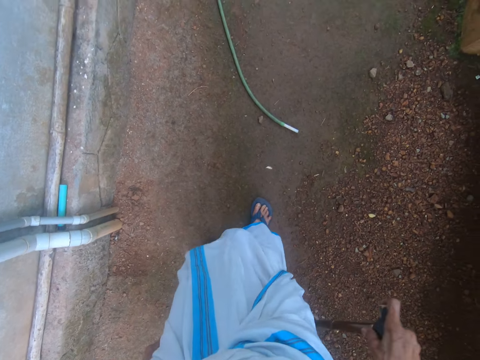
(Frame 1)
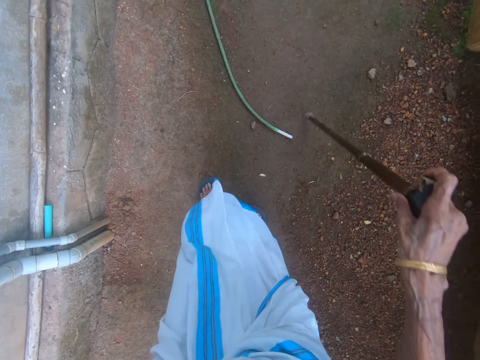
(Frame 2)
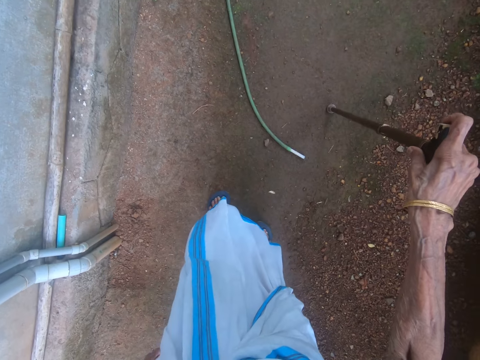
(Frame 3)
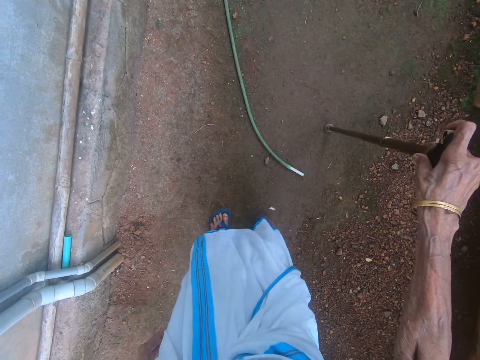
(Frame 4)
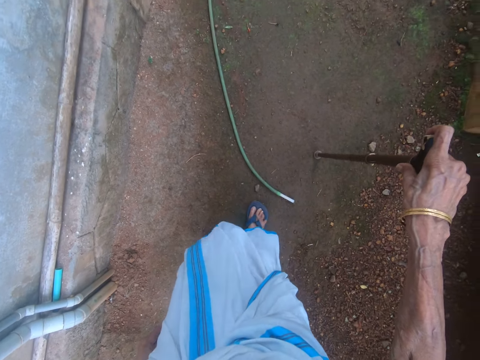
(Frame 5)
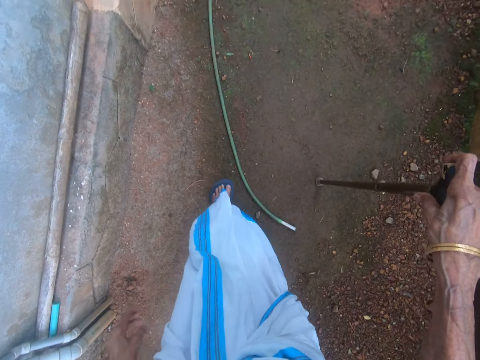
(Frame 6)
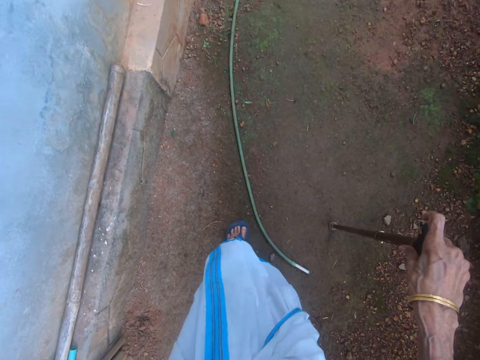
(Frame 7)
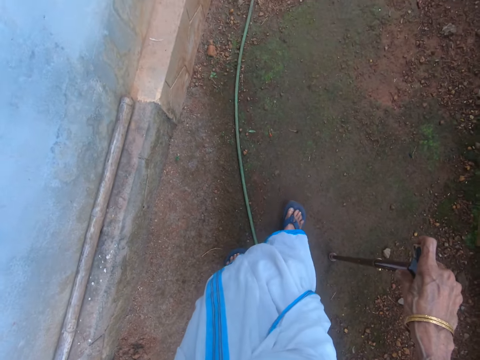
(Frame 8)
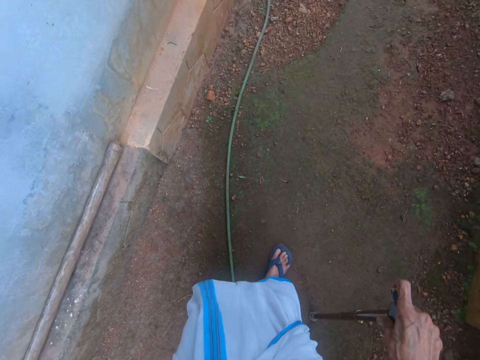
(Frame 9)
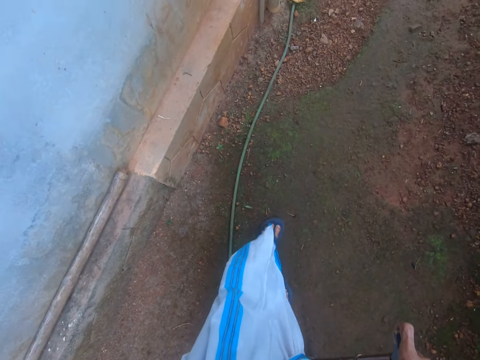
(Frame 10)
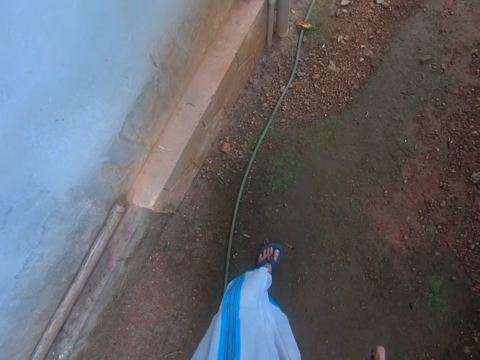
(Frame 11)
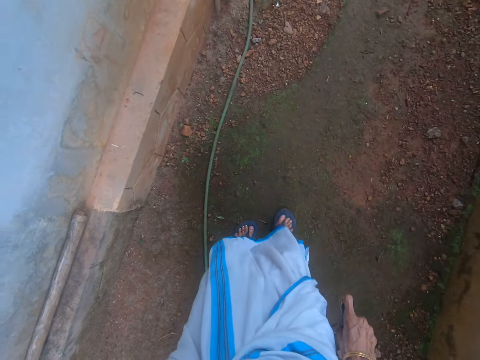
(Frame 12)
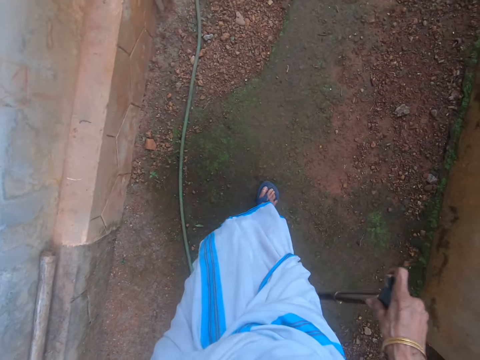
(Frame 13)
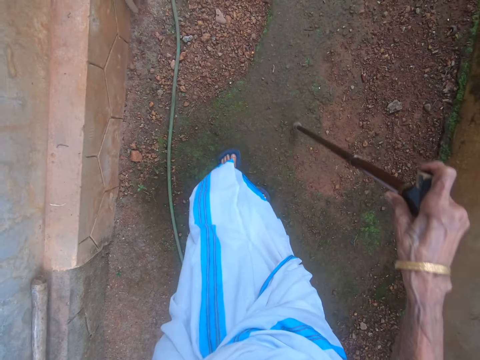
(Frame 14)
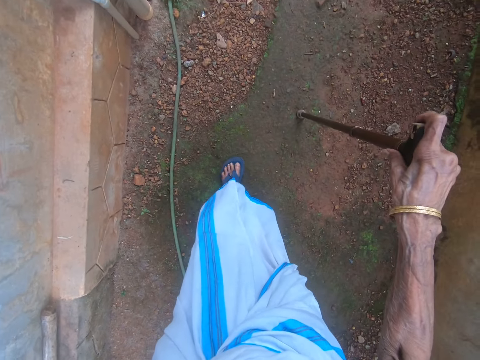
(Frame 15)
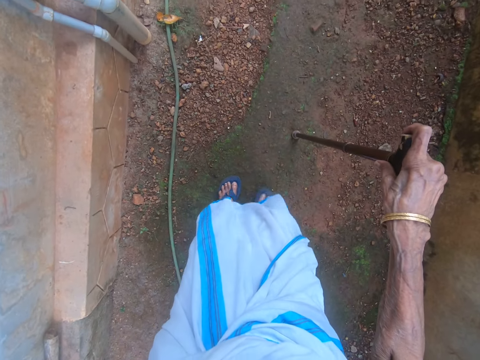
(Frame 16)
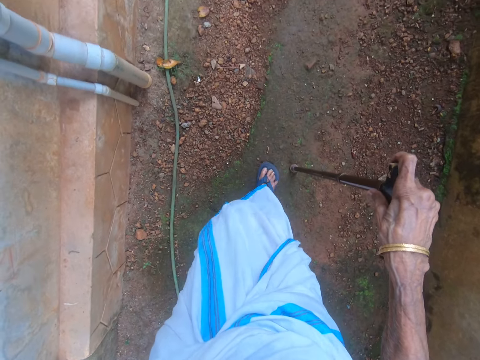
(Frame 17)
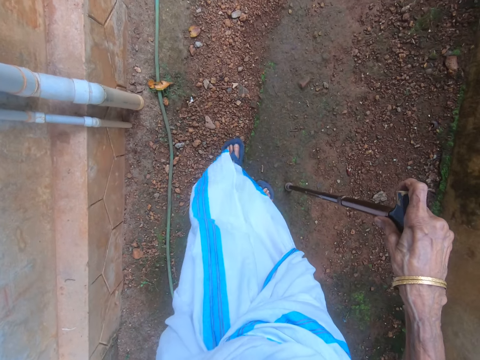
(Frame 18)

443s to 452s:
The camera wearer raises a hand.

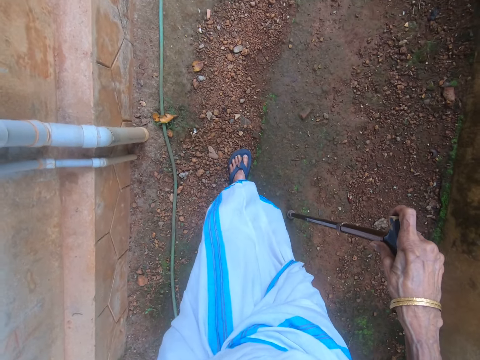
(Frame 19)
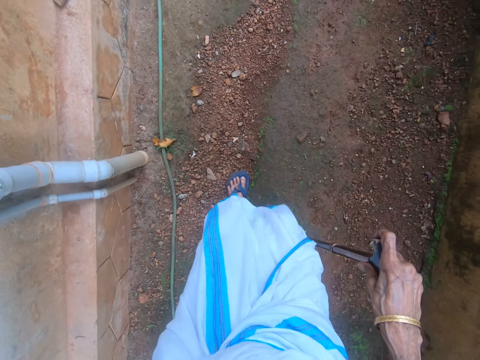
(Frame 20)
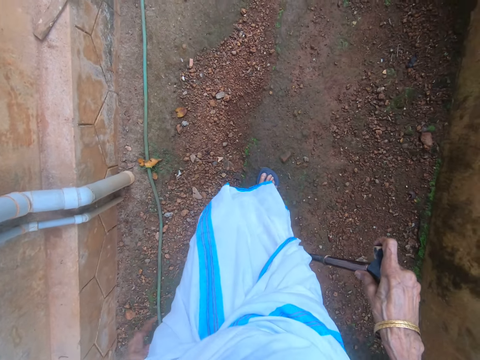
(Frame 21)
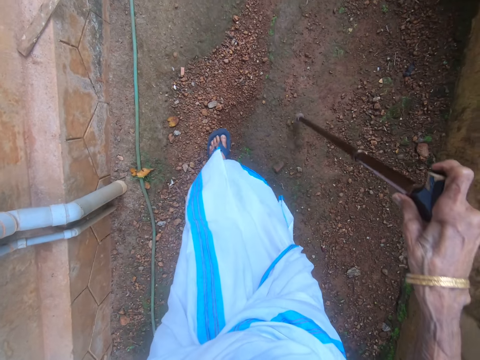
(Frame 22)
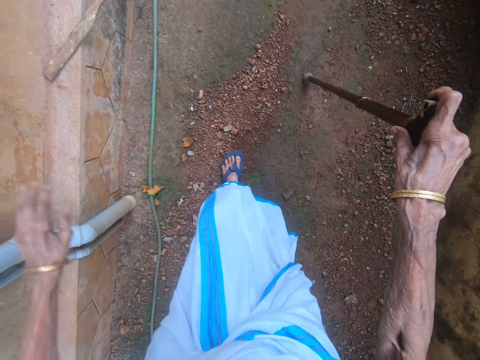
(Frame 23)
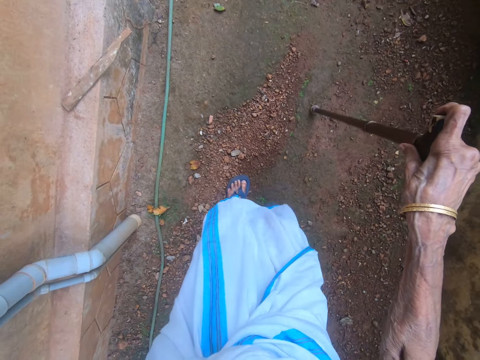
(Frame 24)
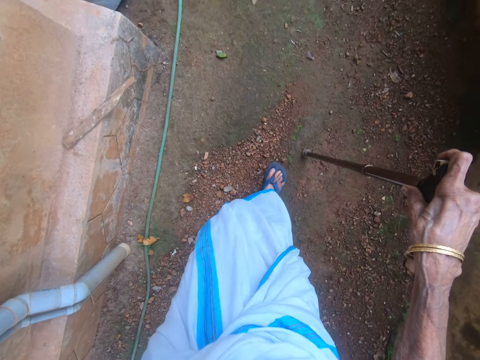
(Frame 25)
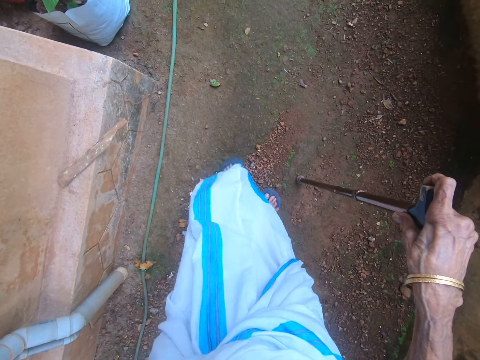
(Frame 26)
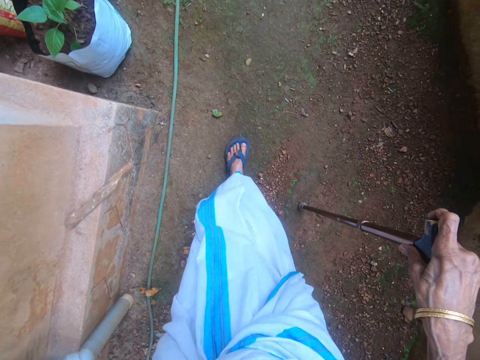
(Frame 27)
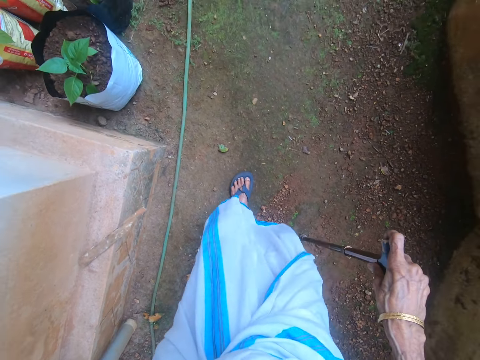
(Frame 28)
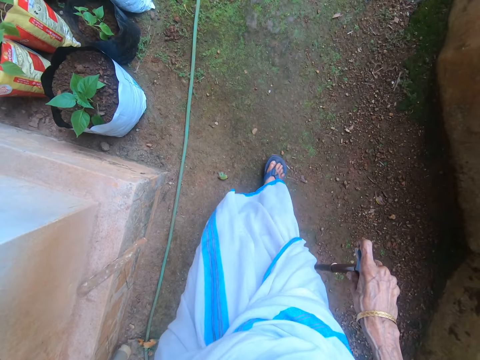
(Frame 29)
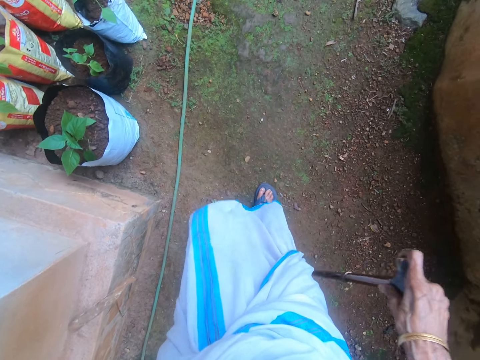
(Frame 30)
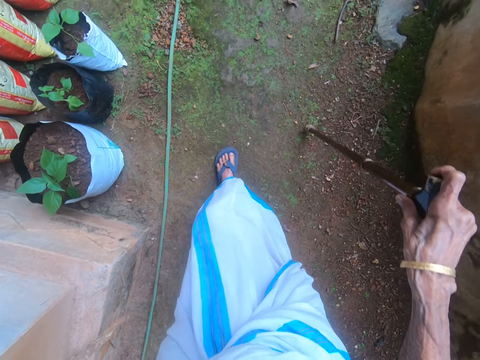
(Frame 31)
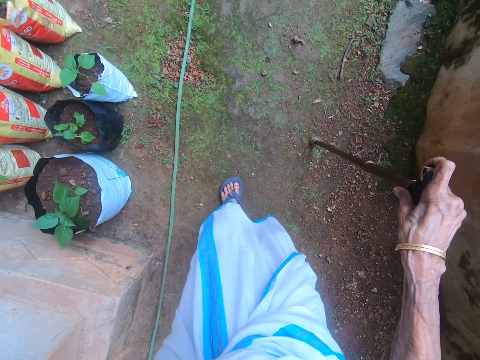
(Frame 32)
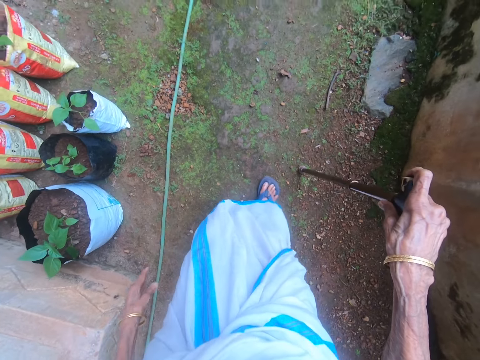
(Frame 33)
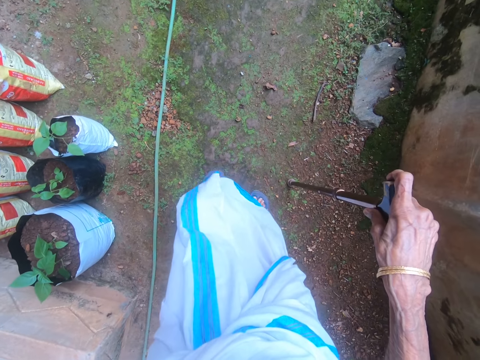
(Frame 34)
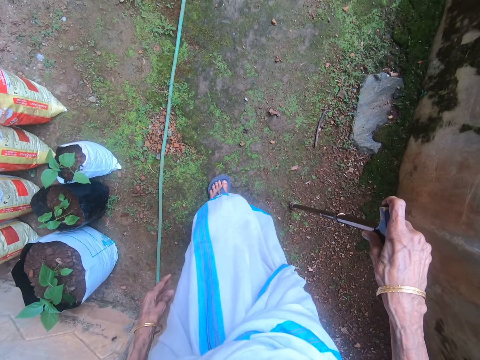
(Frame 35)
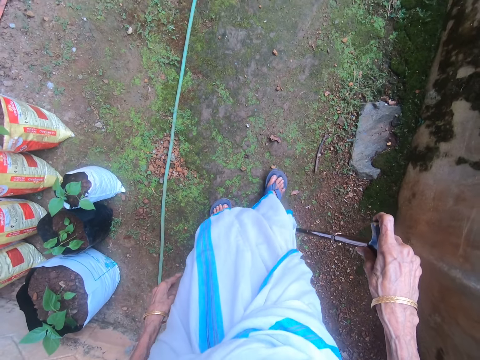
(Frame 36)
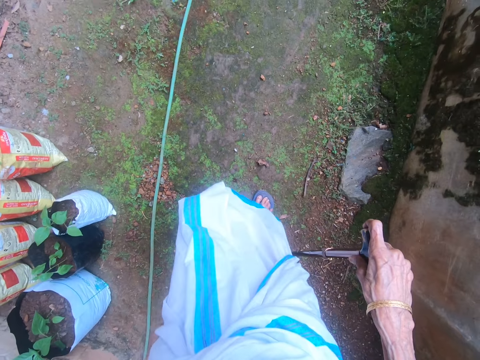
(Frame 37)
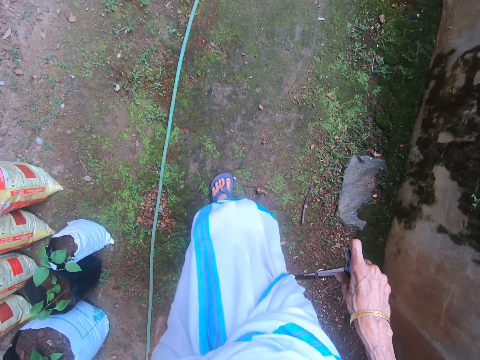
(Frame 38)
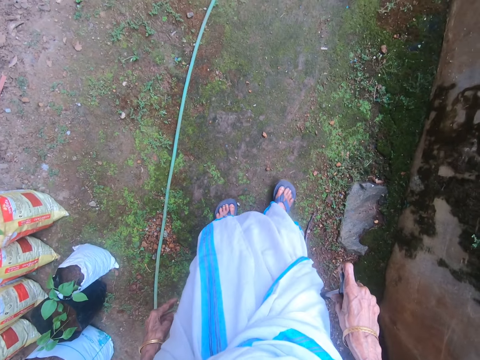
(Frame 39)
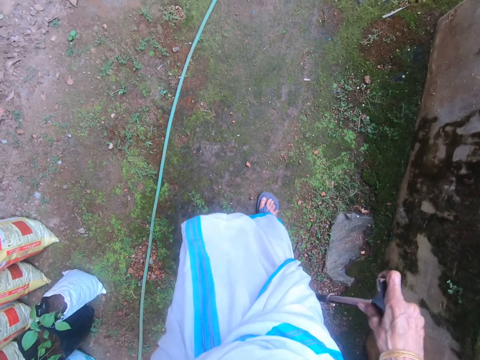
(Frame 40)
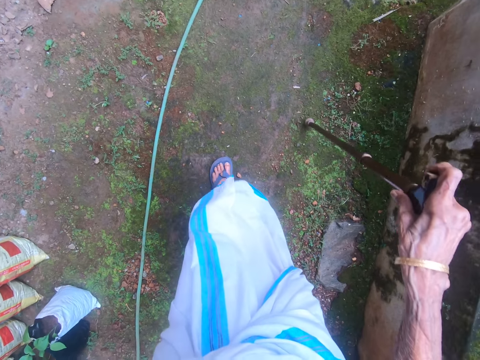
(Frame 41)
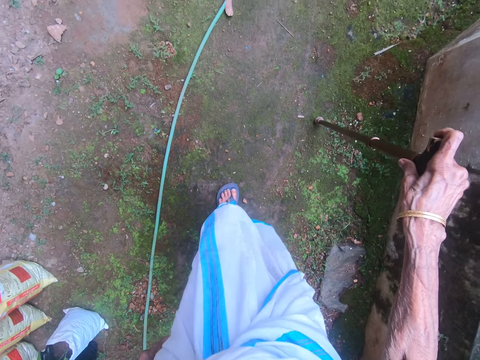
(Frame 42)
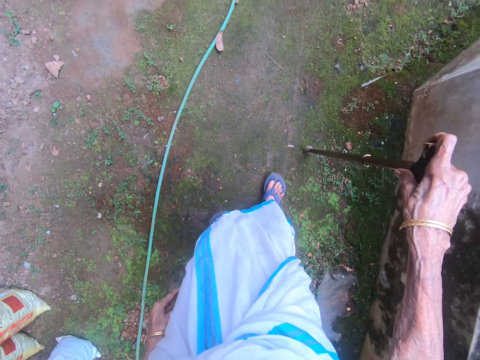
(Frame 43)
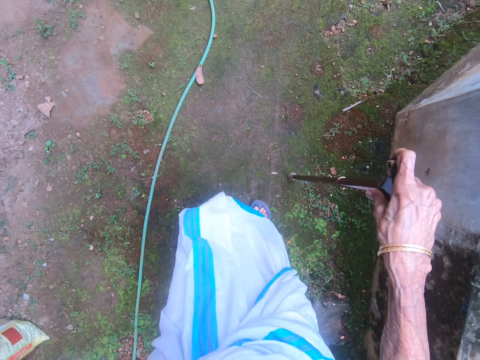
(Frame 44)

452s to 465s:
The camera wearer drops a hand. They raise a hand. They drop a hand. They let go of the wall.

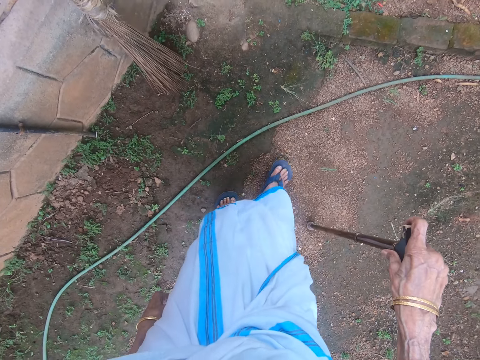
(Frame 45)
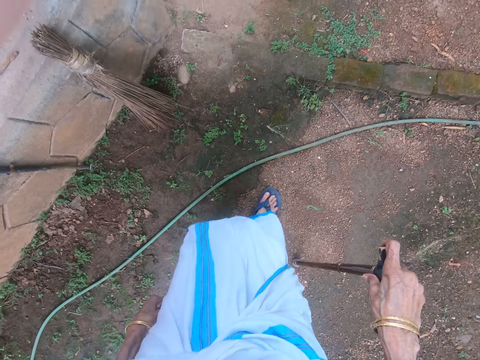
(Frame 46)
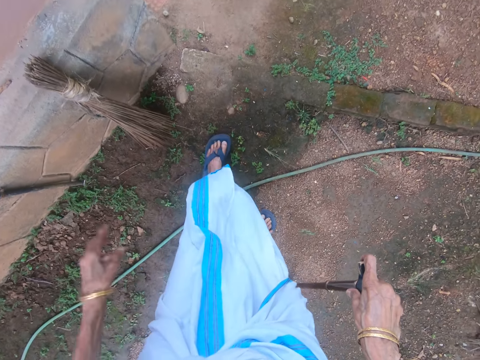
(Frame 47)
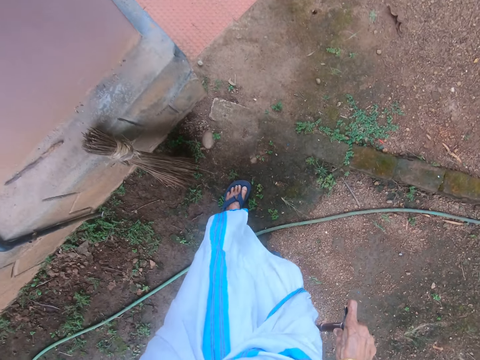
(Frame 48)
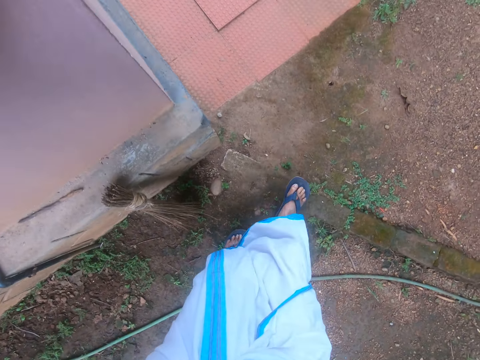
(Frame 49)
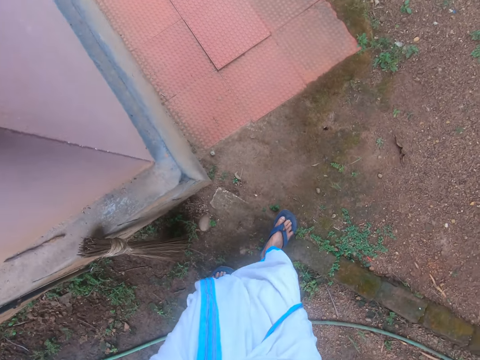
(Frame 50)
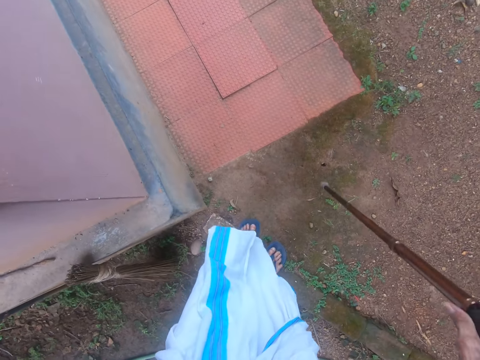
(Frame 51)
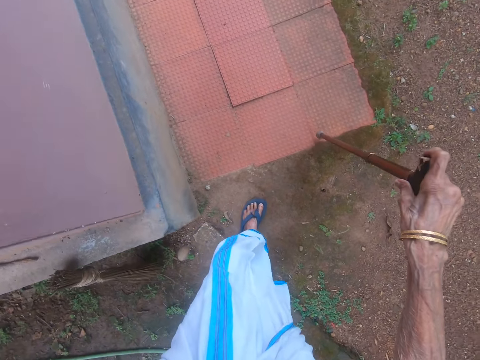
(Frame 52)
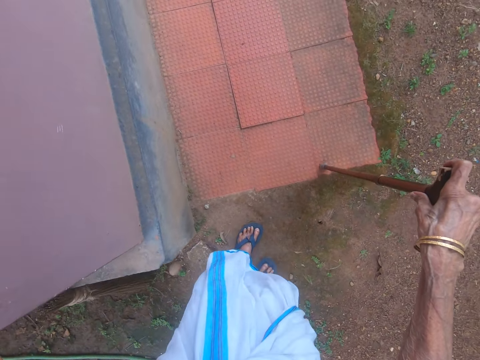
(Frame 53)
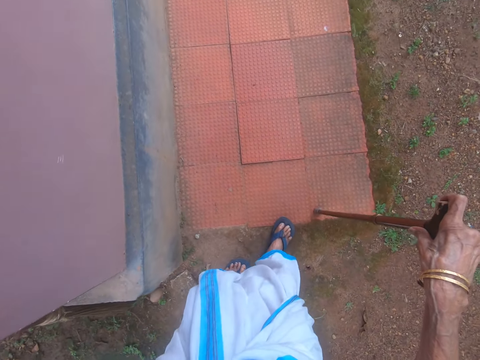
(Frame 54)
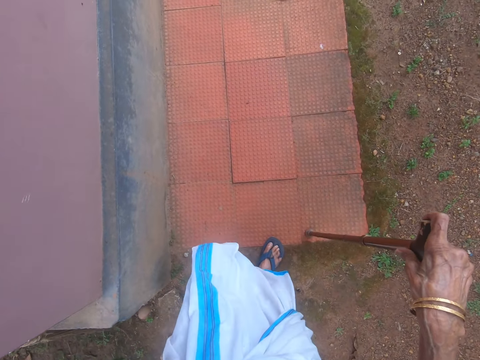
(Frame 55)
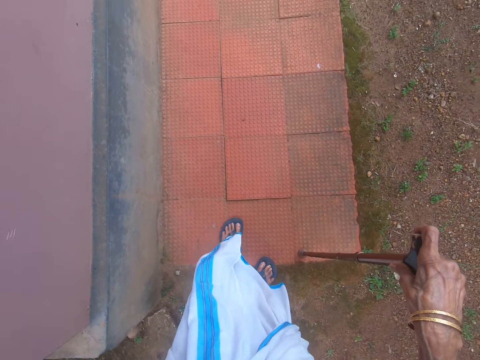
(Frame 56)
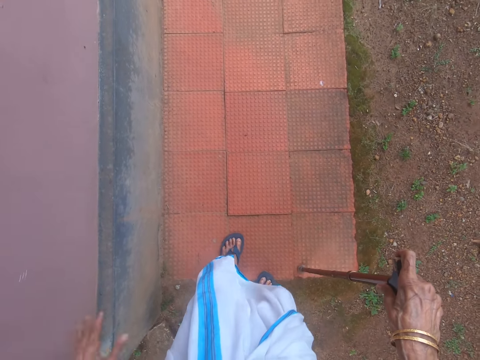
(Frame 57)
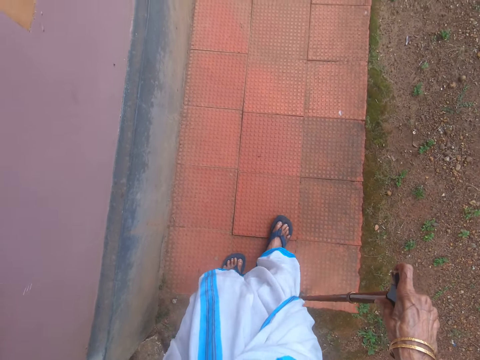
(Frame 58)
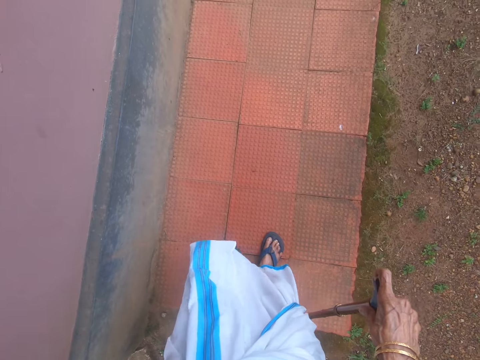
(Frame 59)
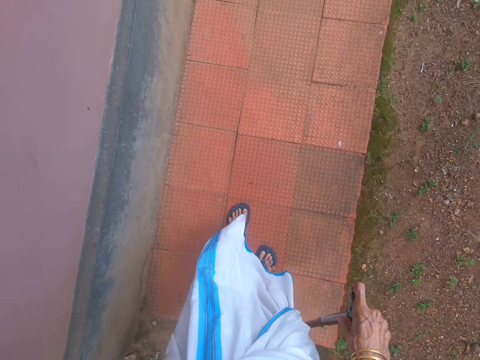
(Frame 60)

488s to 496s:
The camera wearer holds the wall with her left hand. She raises a hand. She holds the wall.
